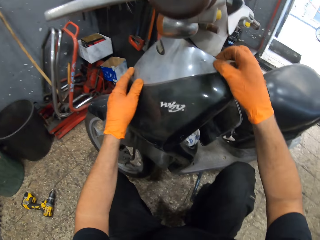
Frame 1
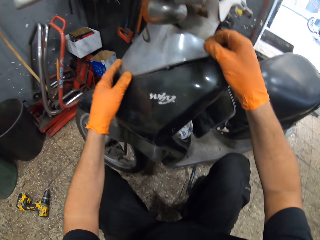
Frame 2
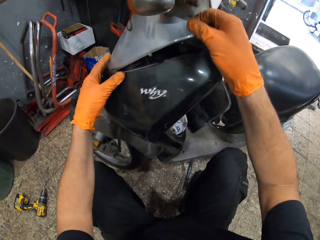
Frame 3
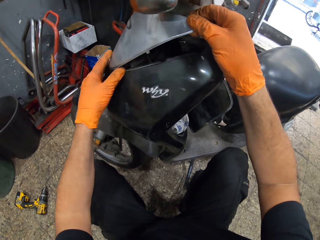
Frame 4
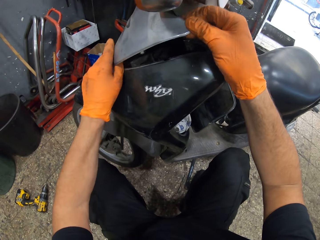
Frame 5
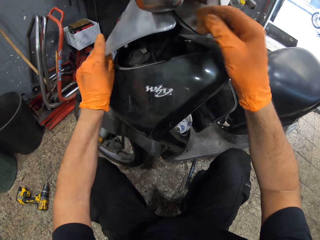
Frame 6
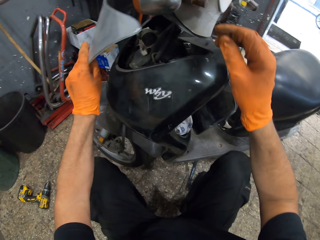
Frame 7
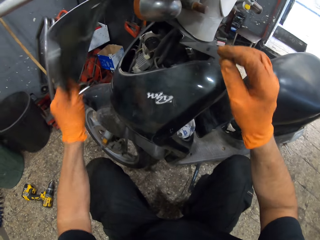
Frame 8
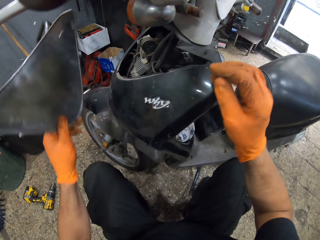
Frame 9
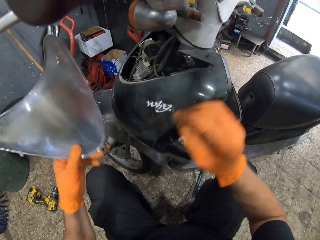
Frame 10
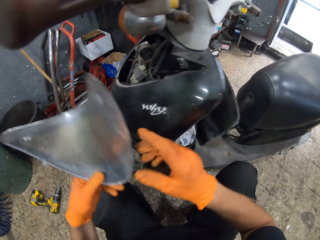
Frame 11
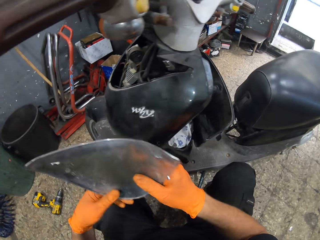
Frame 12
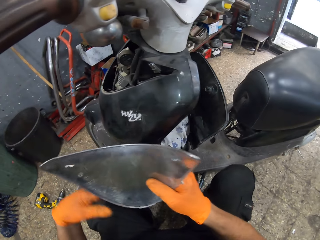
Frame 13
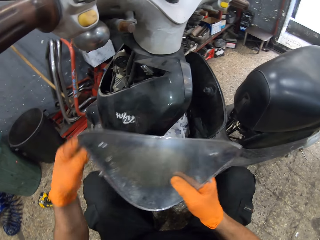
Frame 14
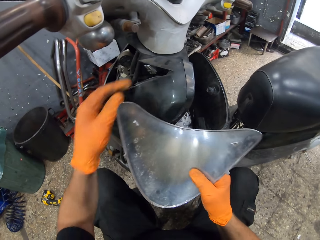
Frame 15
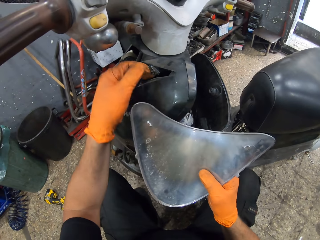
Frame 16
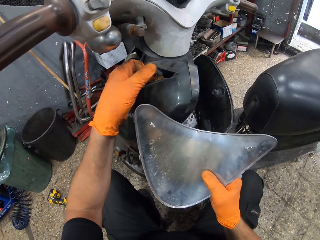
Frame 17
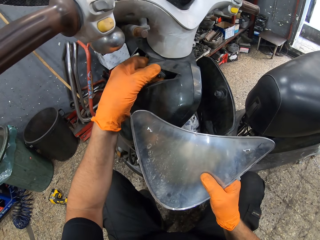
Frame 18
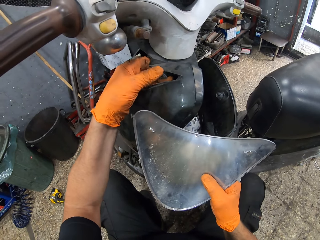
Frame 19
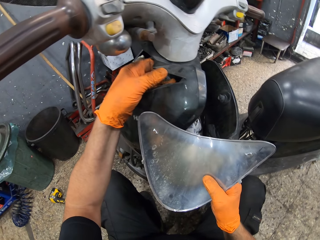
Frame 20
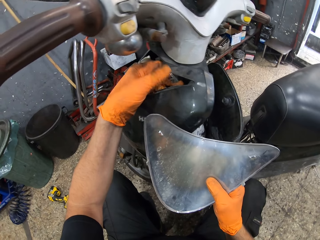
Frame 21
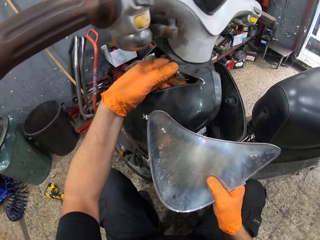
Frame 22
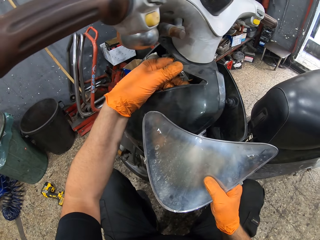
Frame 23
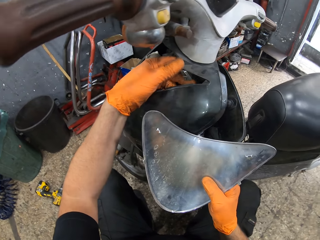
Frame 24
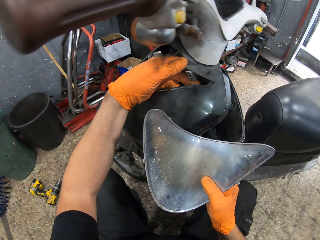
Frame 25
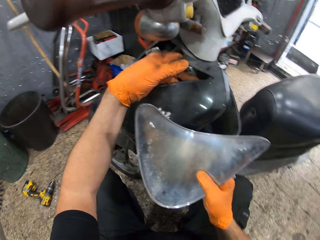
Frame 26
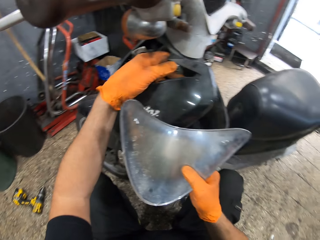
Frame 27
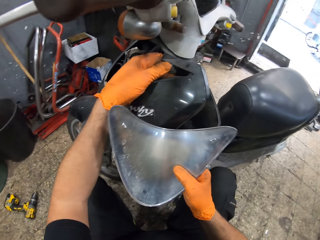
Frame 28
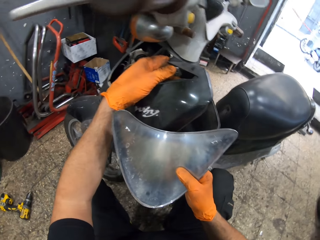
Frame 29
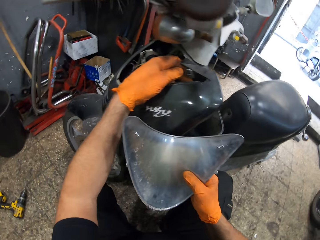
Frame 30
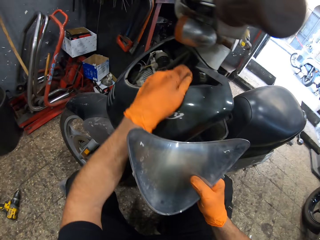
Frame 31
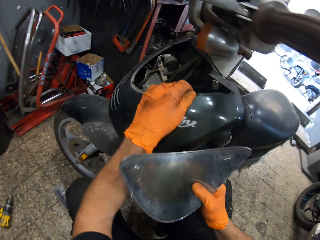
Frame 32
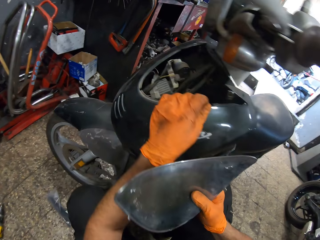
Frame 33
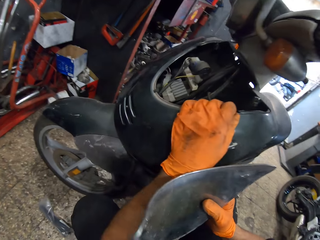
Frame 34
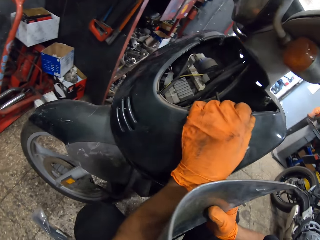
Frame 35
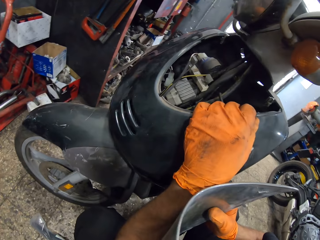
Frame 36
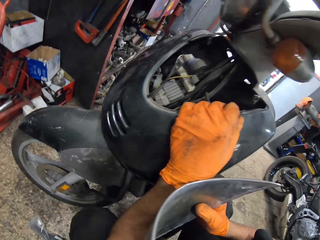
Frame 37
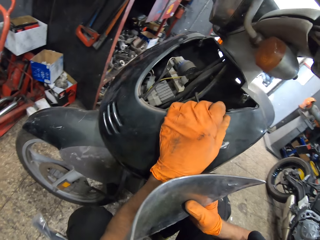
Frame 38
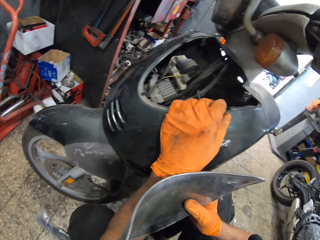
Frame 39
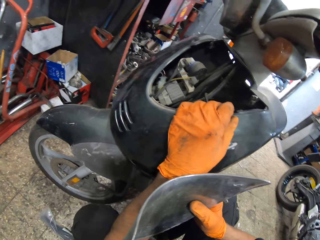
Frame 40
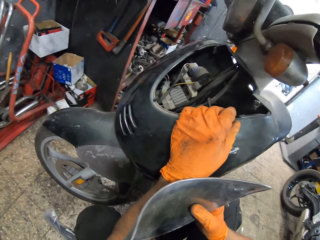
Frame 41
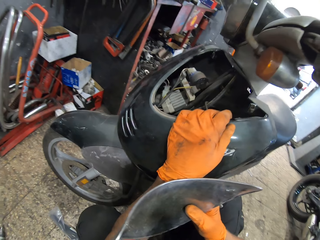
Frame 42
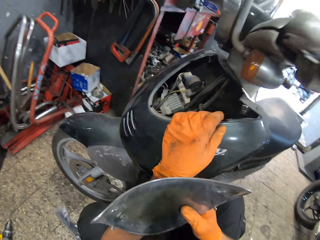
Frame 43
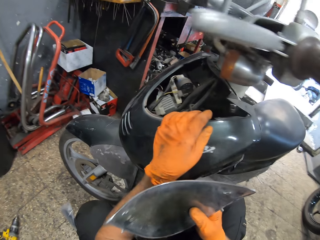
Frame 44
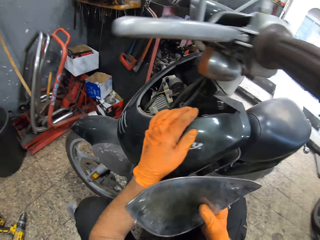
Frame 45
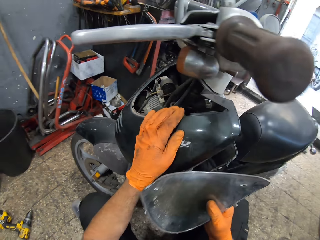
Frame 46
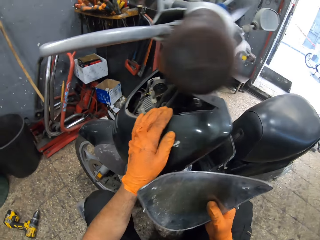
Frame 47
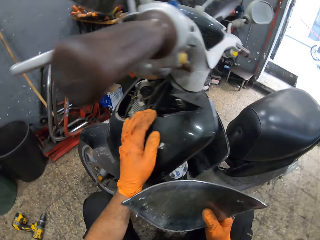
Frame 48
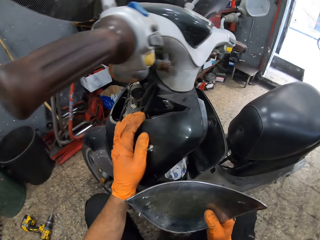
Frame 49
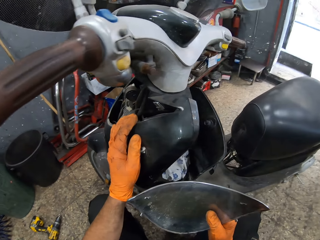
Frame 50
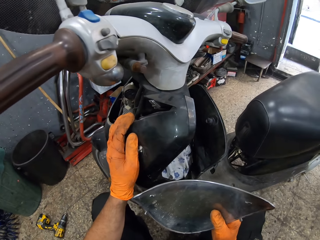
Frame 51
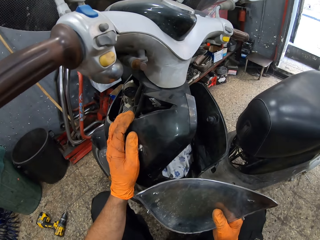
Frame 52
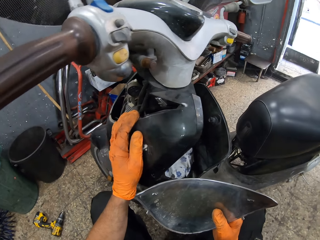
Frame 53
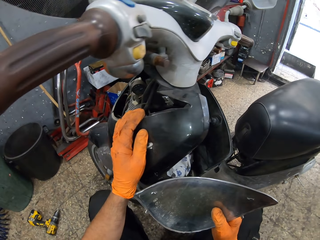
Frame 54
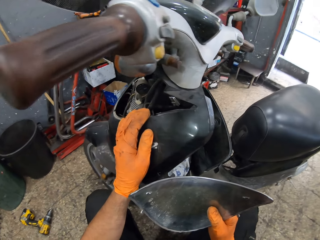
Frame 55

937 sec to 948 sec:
The camera wearer looks at the moped. He removes the motorcycle's hood or guard from the motorcycle. He holds the guard. He carries the guard with both hands. He passes the motorcycle's hood to his right hand. He examines the moped. He puts his left hand in the motorcycle. He looks at the moped.

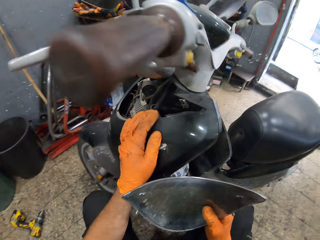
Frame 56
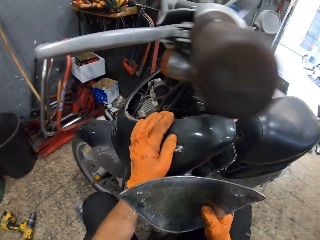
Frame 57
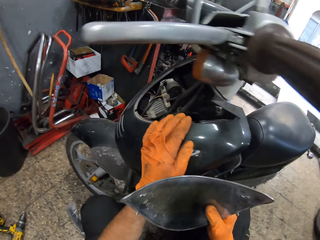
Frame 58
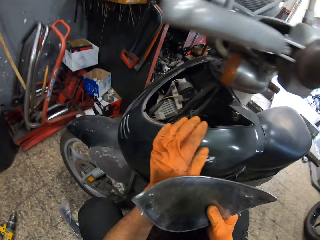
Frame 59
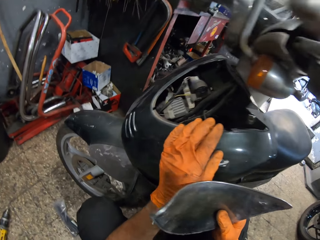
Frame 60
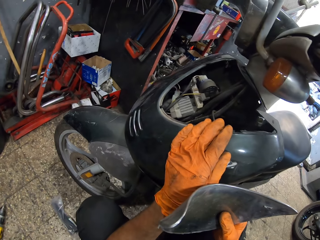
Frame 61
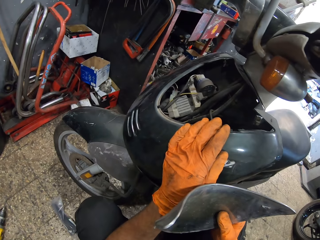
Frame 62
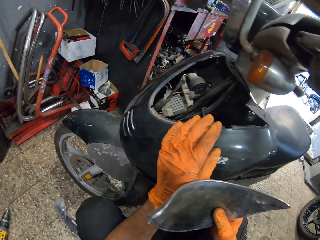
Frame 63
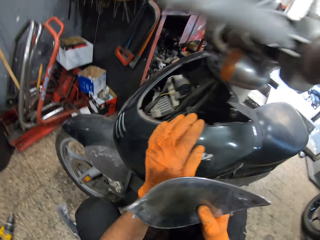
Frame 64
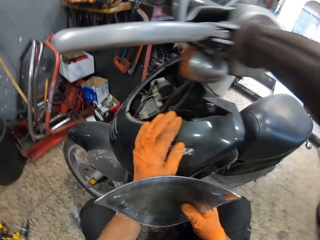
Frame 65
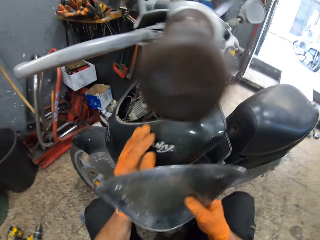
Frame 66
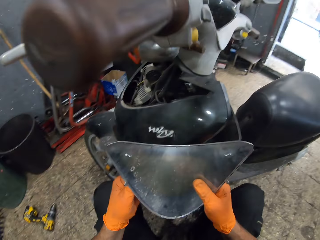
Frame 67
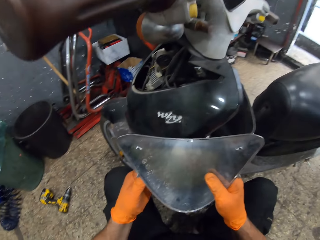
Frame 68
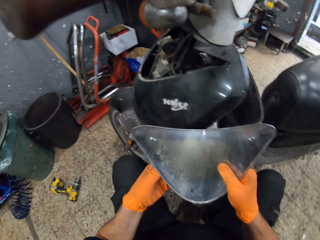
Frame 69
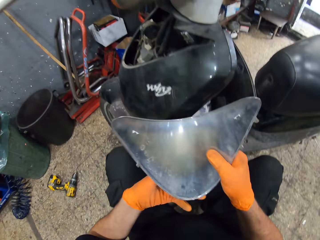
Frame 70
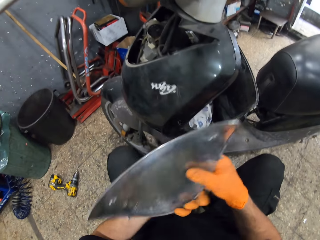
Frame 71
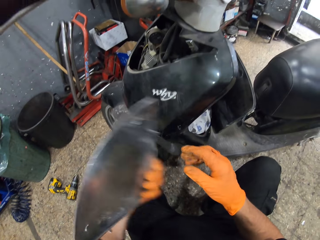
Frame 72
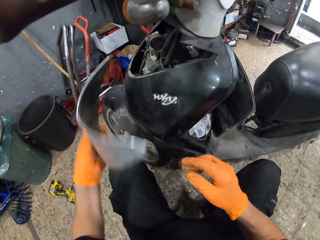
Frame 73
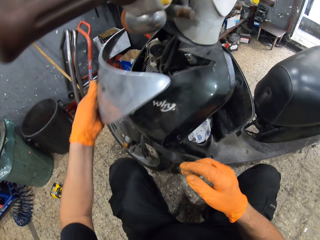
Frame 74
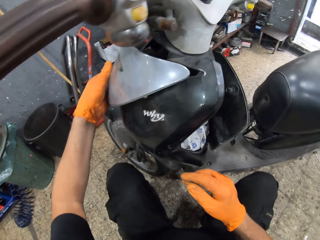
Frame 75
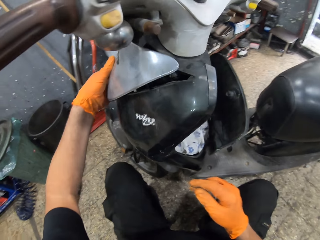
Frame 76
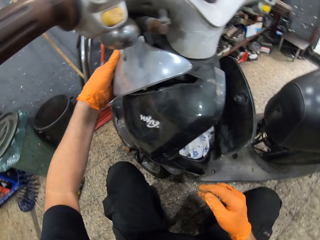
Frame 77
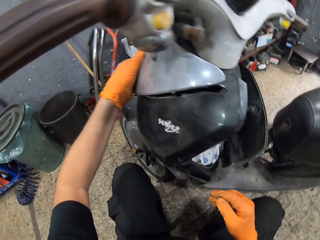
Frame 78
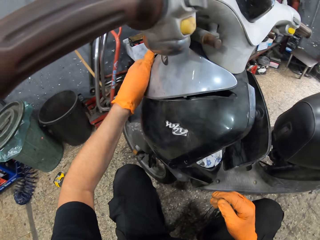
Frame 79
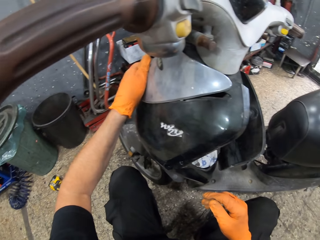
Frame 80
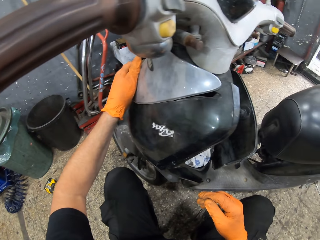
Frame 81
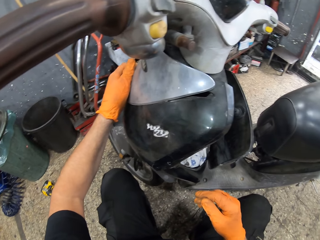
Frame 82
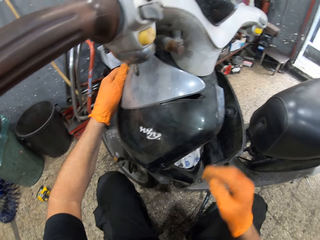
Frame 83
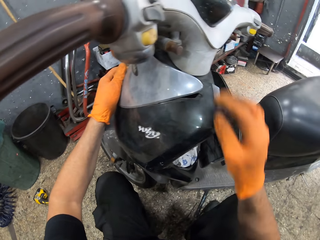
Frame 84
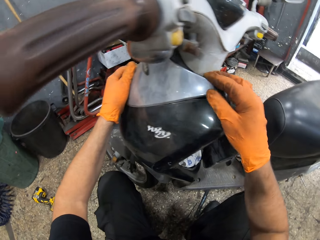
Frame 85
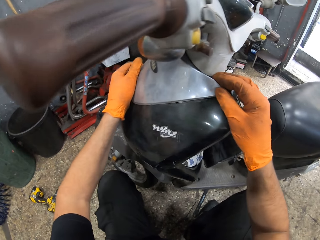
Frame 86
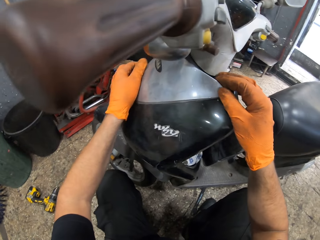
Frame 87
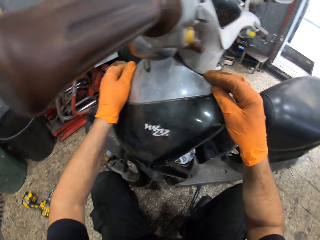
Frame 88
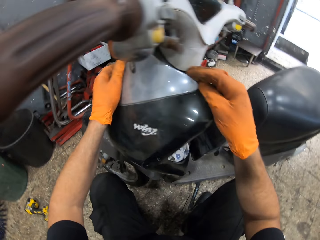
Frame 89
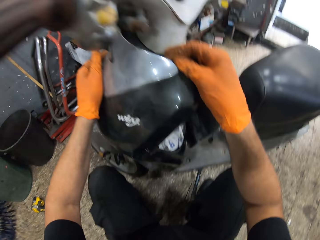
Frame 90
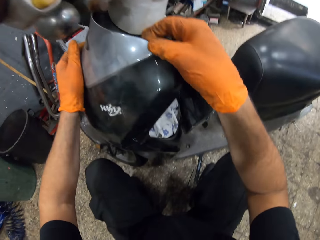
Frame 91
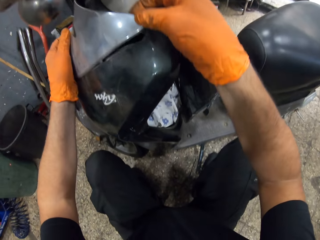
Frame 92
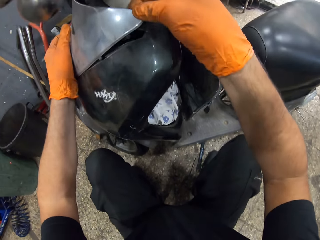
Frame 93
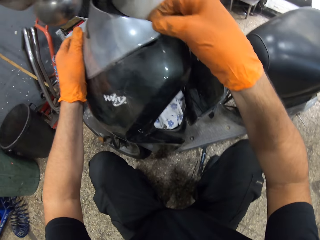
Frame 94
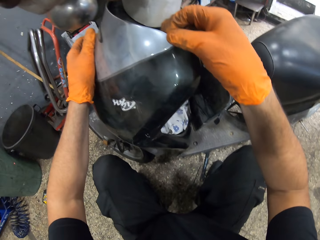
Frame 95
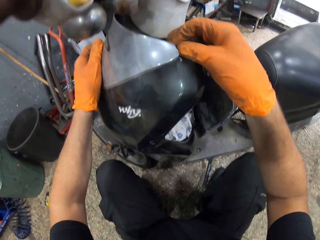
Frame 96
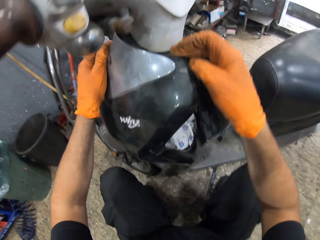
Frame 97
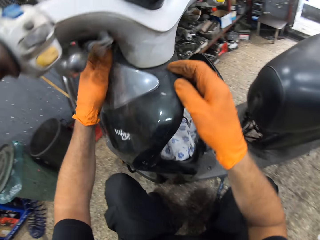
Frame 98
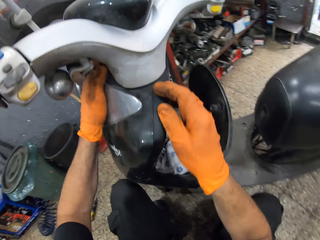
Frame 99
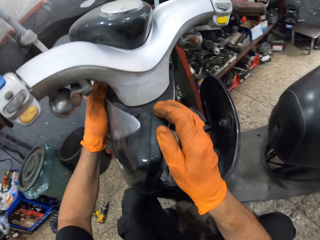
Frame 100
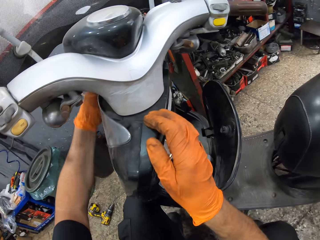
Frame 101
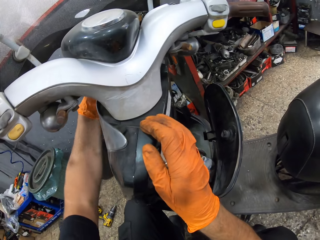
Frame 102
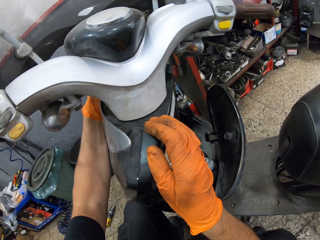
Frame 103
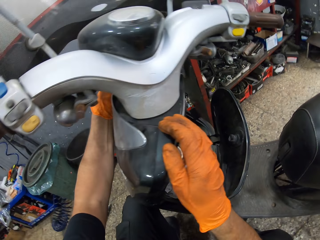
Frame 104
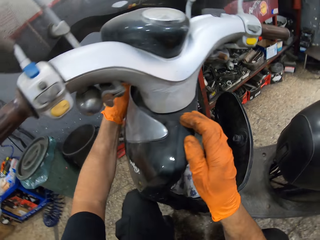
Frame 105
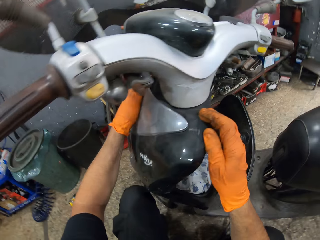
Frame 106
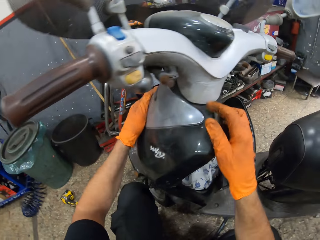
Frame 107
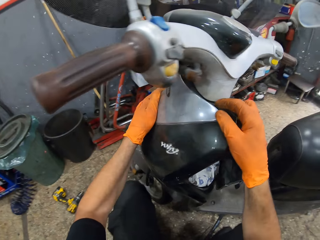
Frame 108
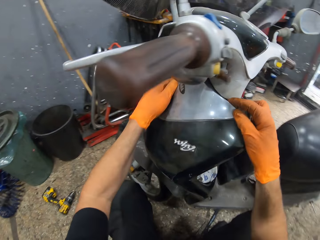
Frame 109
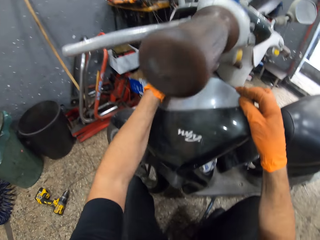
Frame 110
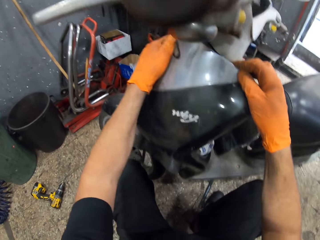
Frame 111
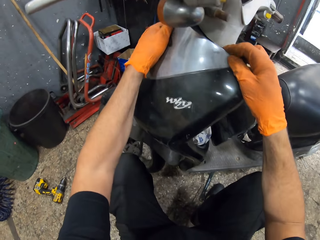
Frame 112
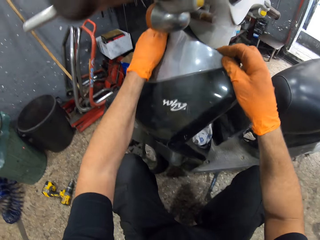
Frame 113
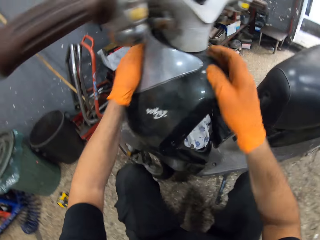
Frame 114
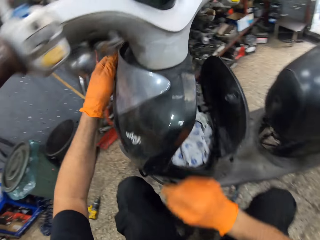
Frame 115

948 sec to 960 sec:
The camera wearer carries the guard or motorcycle's hood with both hands. He passes the motorcycle's hood to his left hand. He lifts the guard. He places the guard on the moped. He touches the guard with both hands. He places the guard on the moped. He examines the moped.
